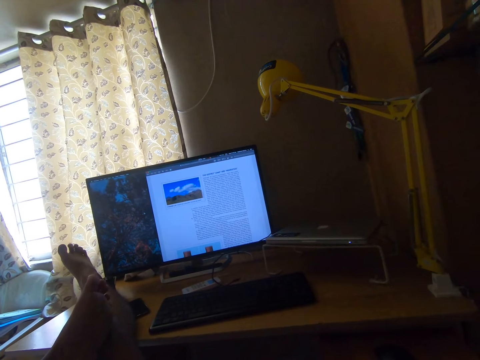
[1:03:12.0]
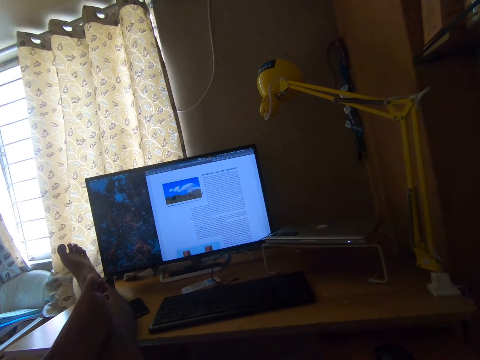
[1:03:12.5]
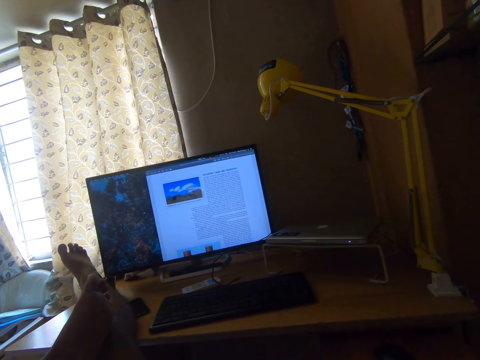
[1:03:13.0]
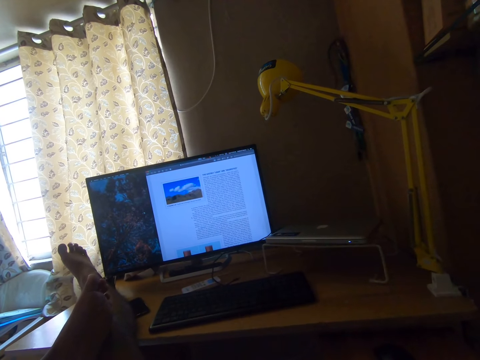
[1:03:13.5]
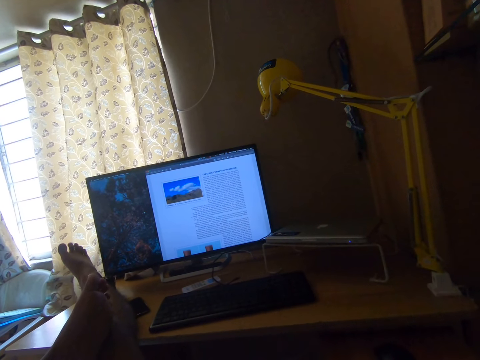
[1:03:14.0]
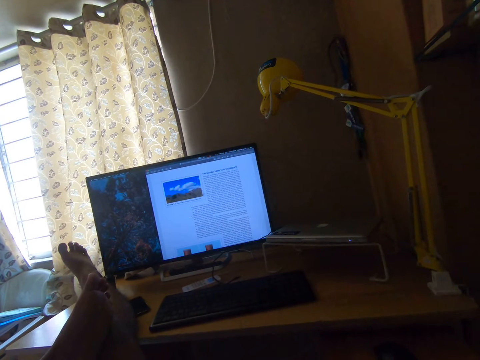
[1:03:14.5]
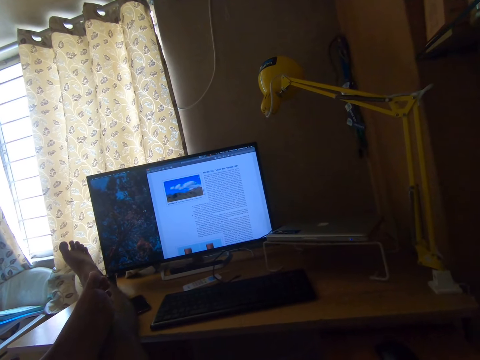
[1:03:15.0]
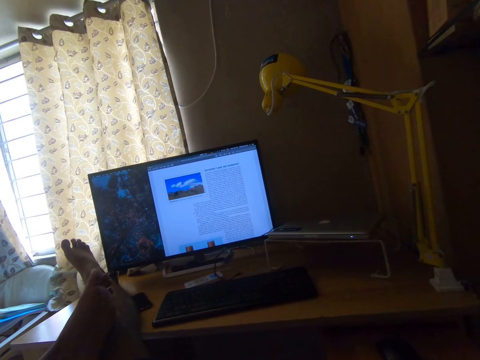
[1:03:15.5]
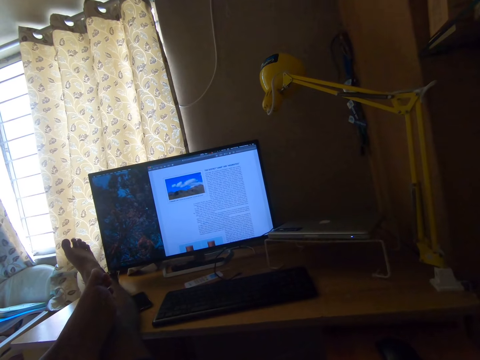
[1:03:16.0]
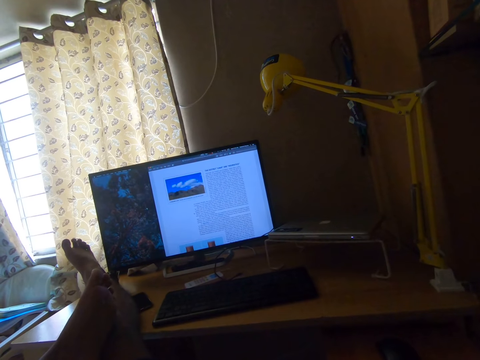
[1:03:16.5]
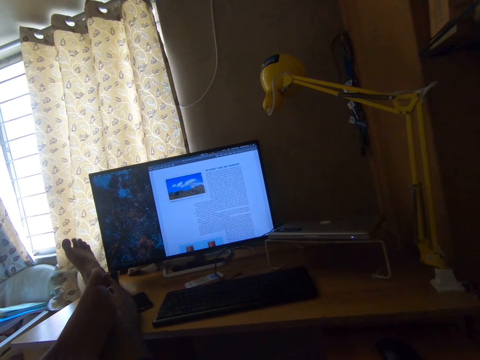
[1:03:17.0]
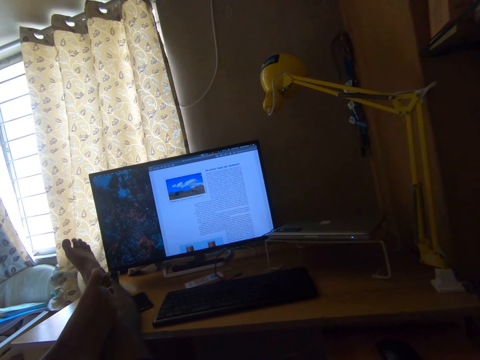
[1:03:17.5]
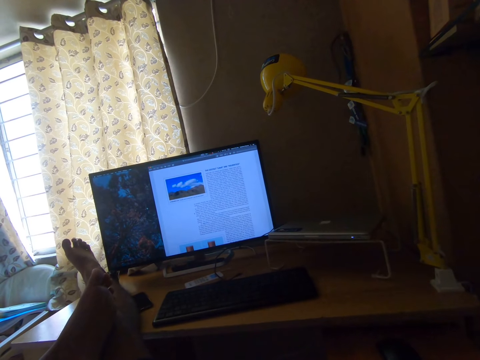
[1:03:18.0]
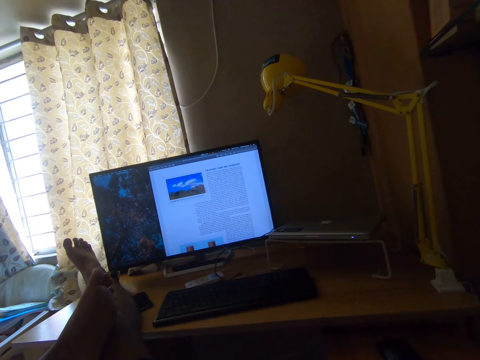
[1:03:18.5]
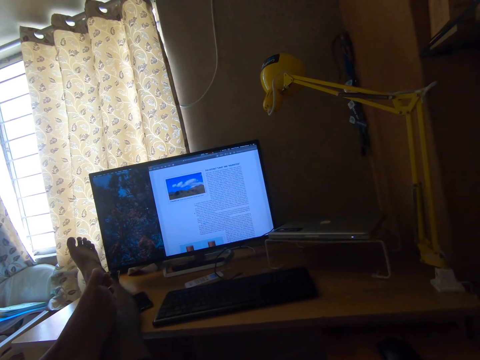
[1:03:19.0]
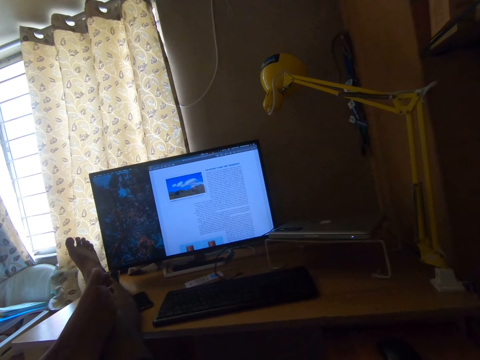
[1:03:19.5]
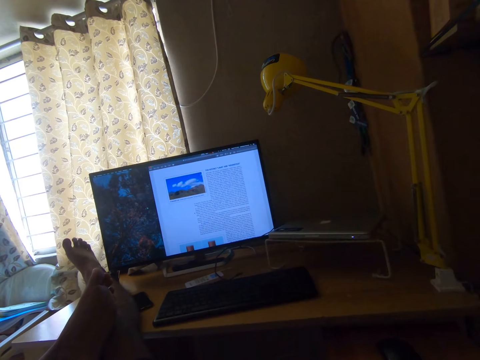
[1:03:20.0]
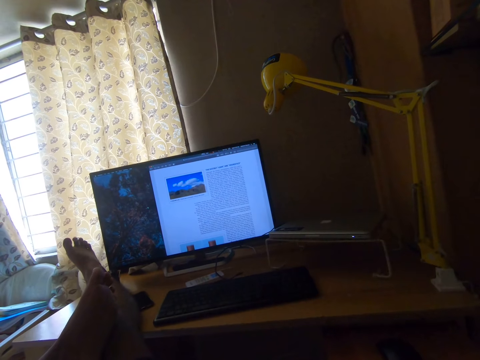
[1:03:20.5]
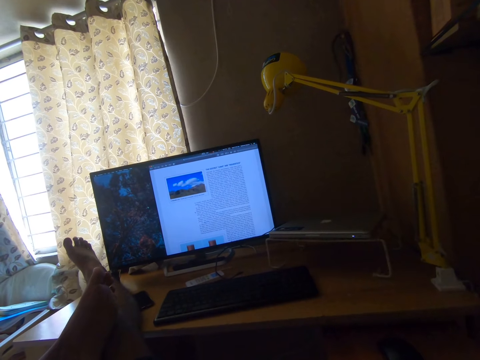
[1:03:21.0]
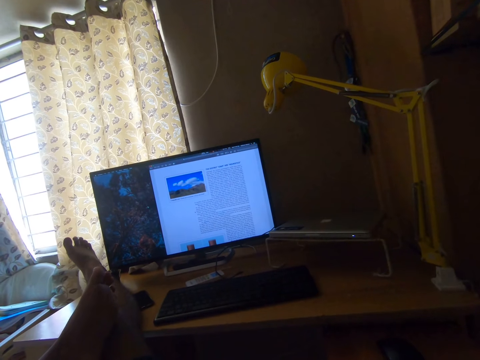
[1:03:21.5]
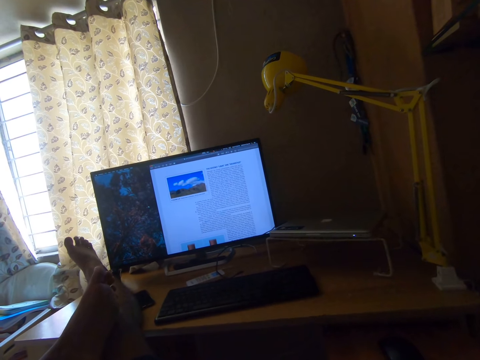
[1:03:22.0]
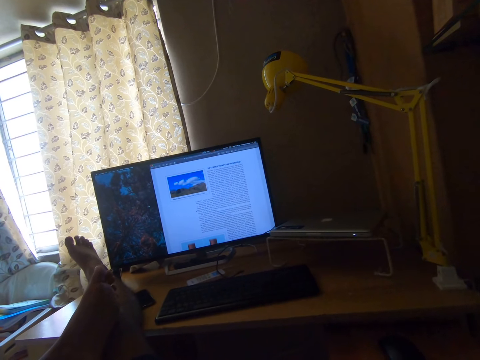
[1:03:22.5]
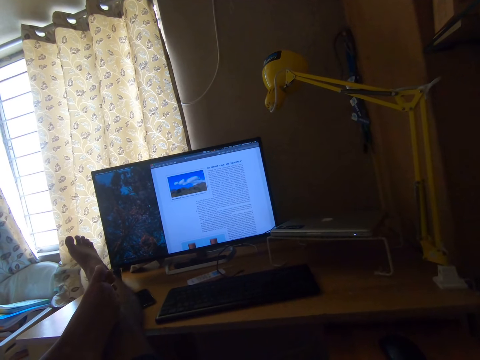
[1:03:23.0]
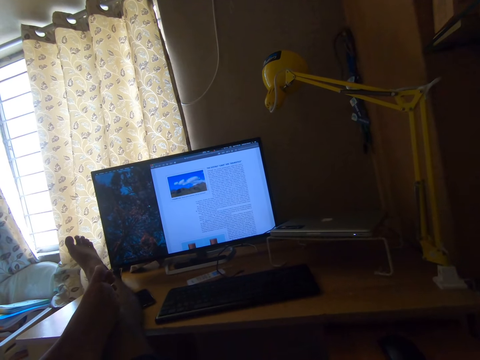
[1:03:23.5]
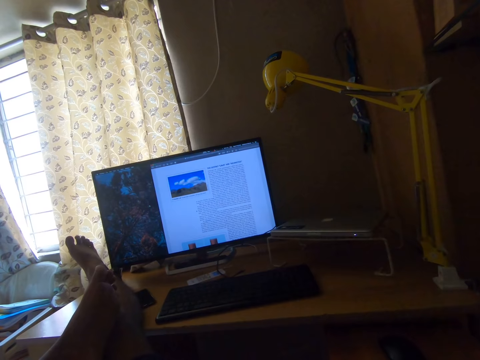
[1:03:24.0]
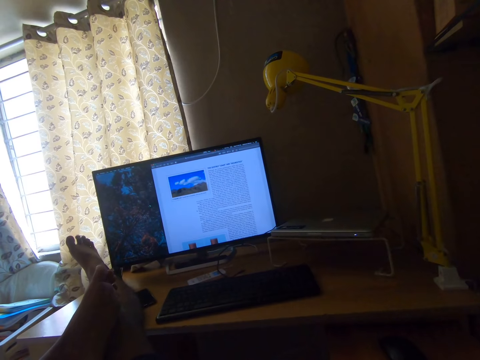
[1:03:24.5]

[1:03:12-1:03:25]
The camera wearer pauses leg movement. They read on the desktop. They read out the texts on the computer monitor.

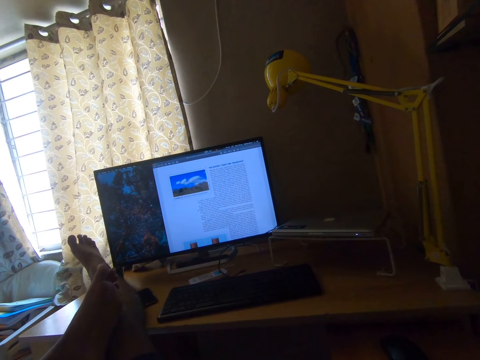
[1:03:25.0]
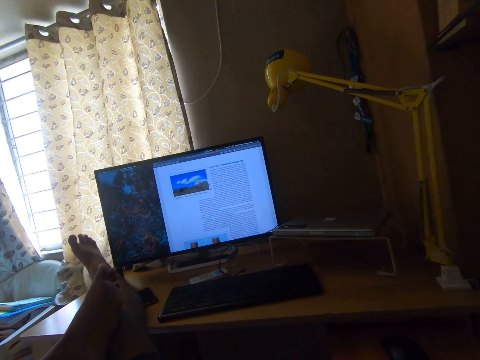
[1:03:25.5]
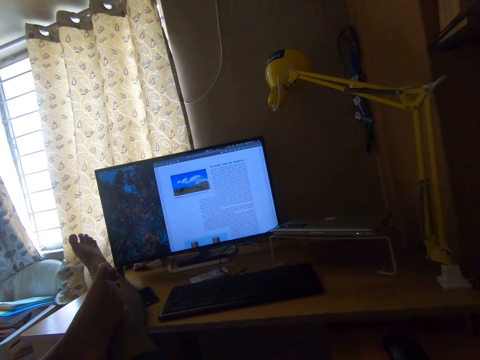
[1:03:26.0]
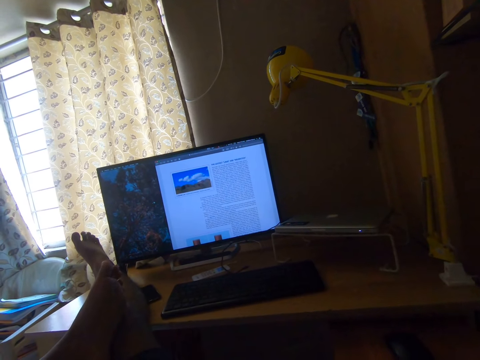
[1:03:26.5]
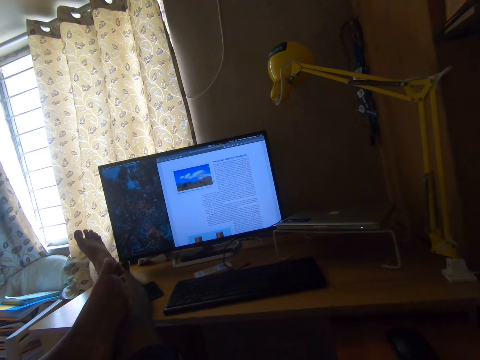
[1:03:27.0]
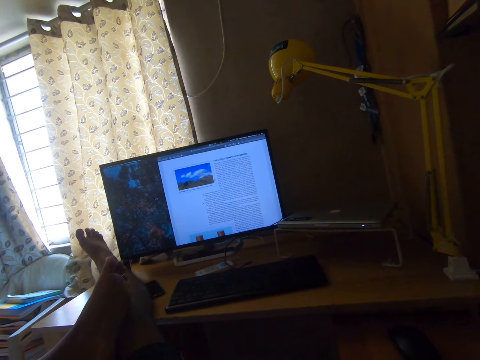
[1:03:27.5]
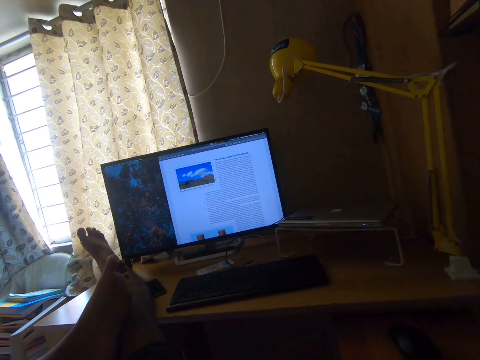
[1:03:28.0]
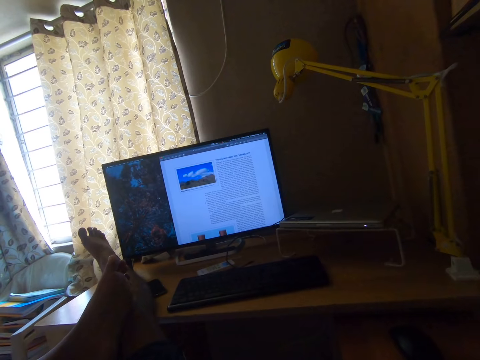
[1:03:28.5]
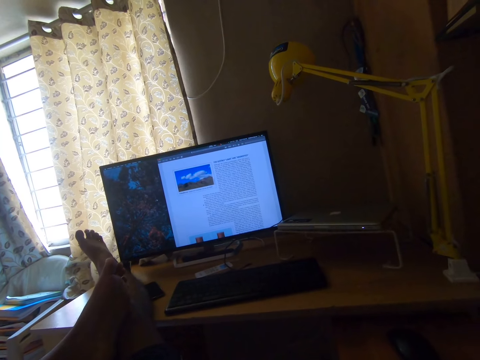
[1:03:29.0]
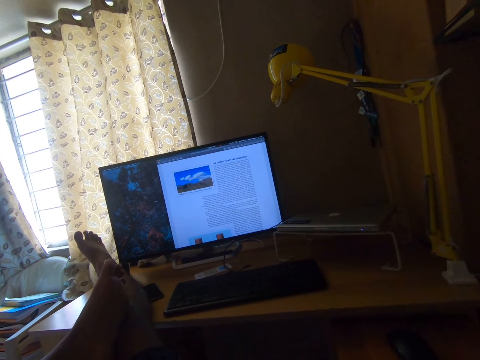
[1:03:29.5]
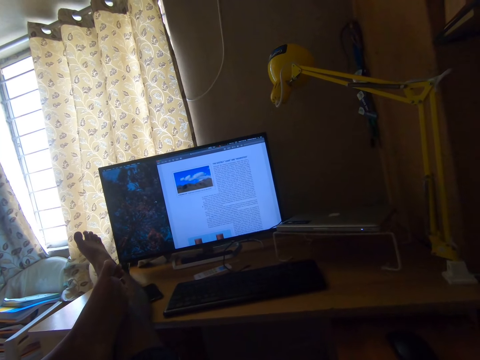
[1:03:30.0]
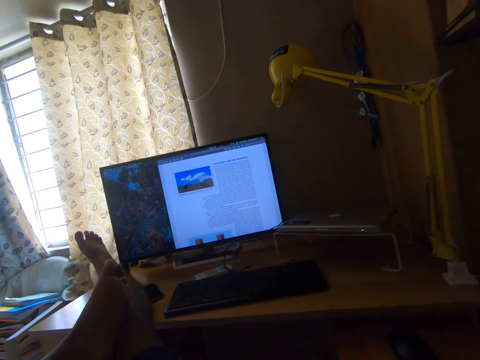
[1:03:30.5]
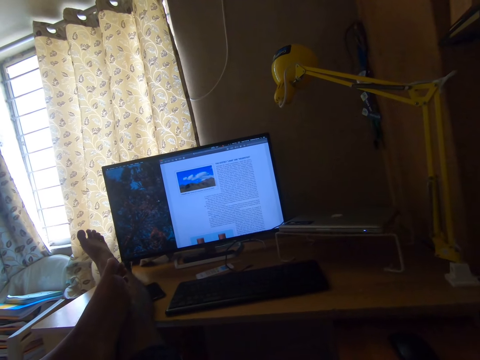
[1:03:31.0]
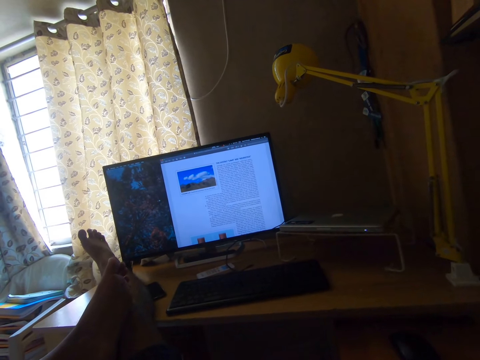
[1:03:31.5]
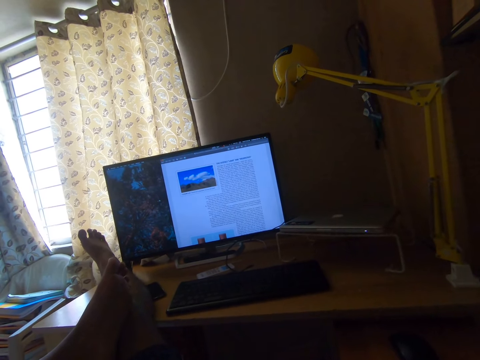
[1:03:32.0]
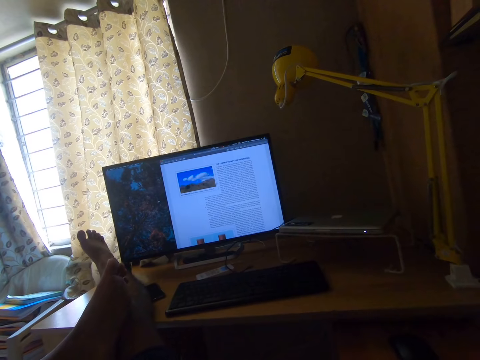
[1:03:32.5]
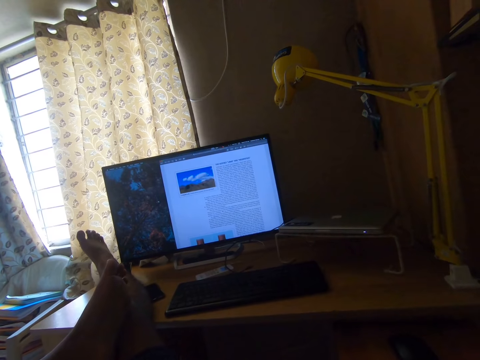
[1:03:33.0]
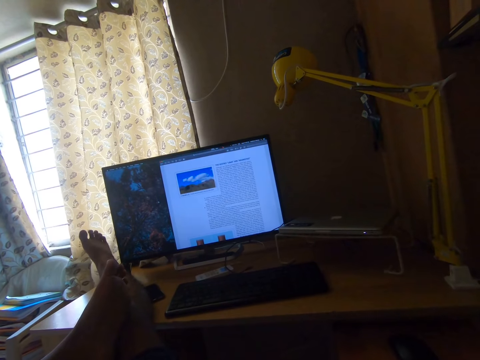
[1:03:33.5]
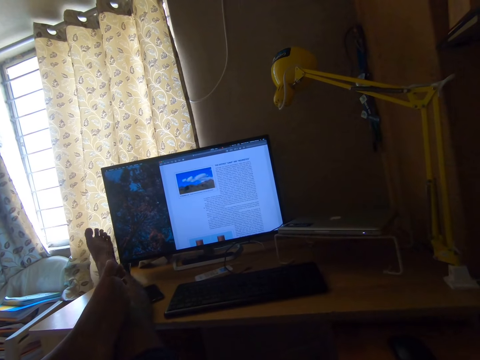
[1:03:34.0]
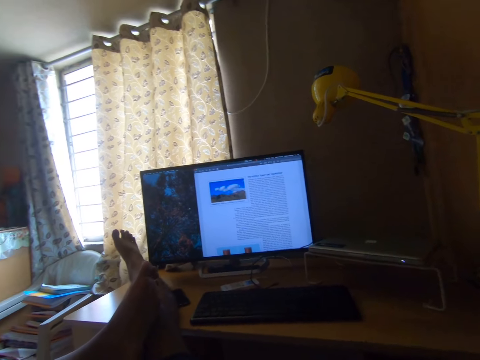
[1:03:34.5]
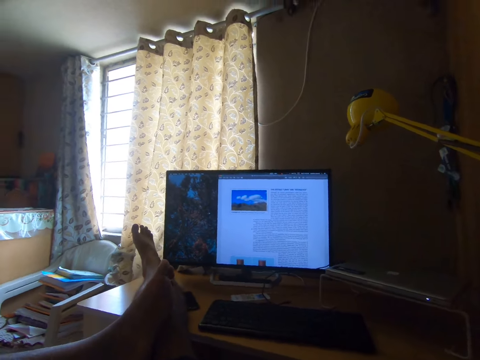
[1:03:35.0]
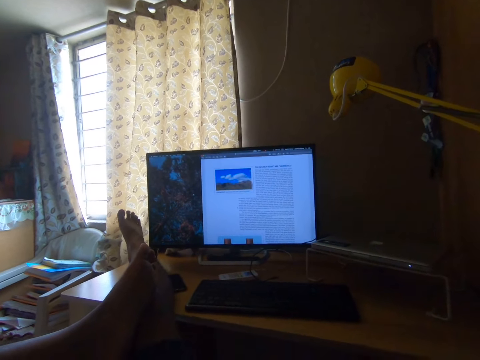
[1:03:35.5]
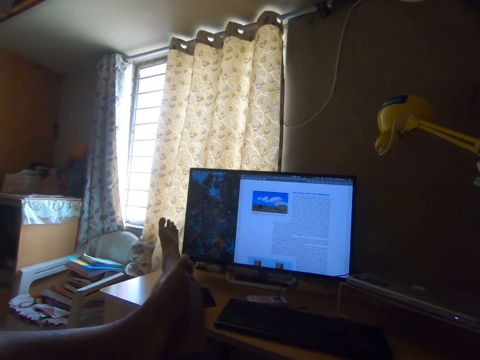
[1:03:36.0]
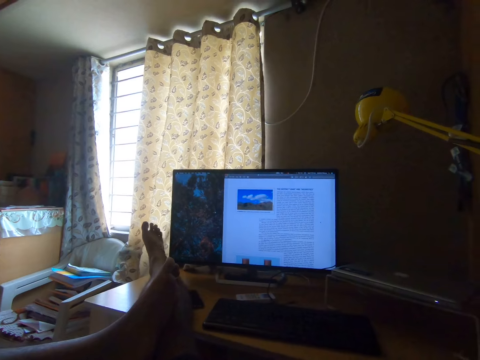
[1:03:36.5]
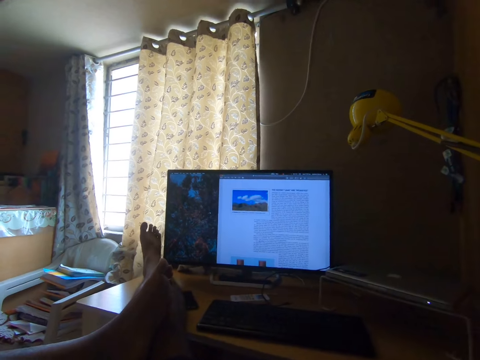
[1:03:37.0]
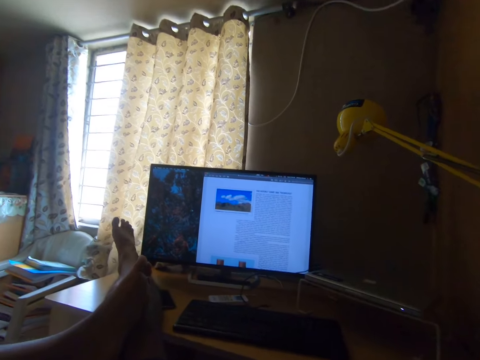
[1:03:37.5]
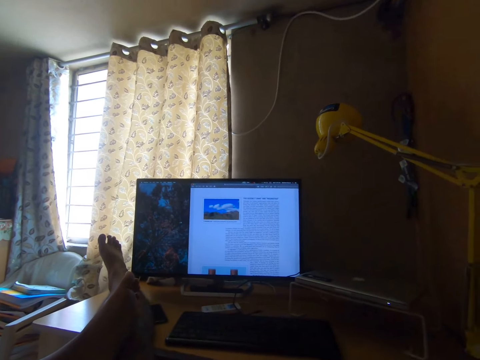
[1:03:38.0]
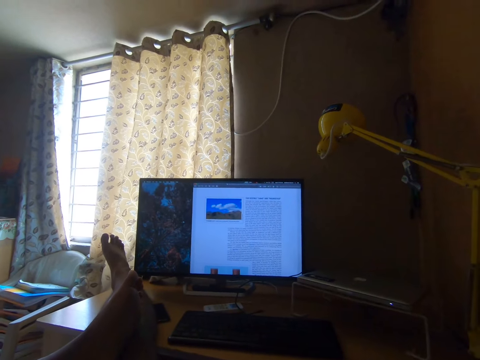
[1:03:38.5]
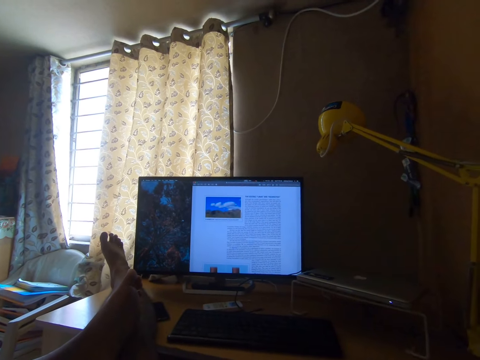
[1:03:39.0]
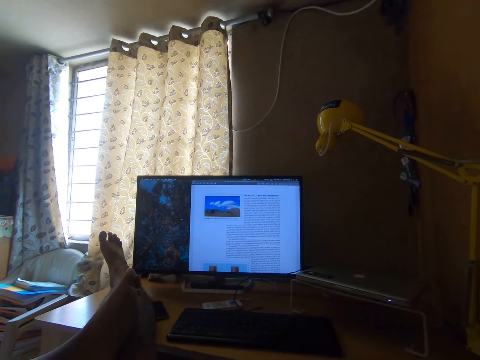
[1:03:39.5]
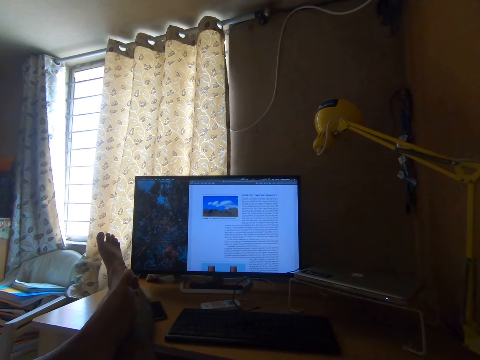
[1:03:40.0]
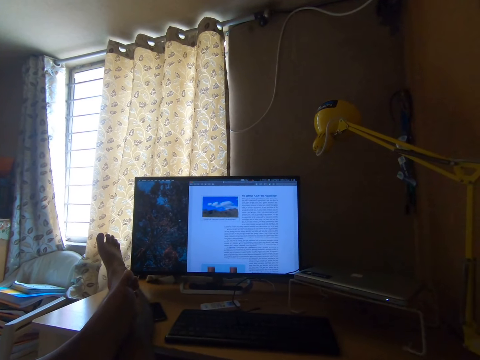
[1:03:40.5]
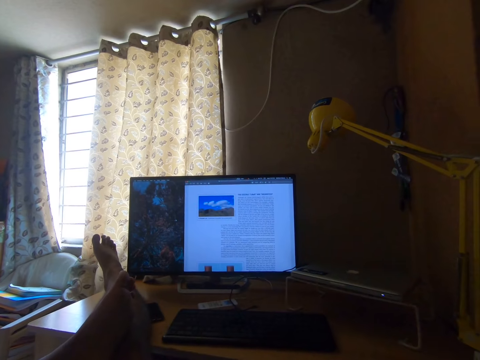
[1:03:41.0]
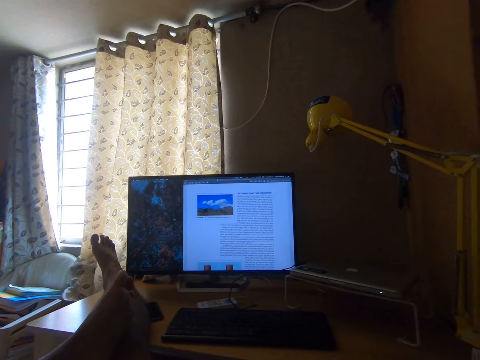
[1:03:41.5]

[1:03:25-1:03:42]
The camera wearer whispers with her voice at the table. She shakes her right foot on the table. She reads out the texts on the computer monitor. She shakes her right foot on the table. She pauses leg movement. She reads on the desktop.
